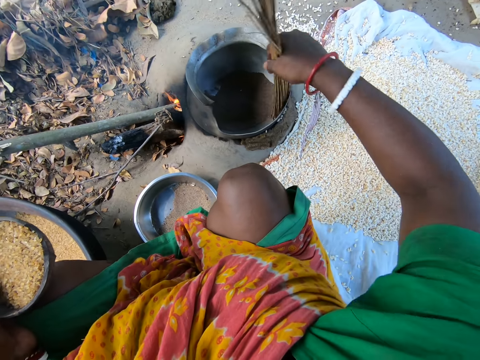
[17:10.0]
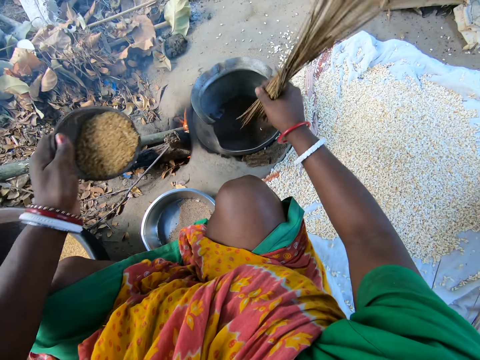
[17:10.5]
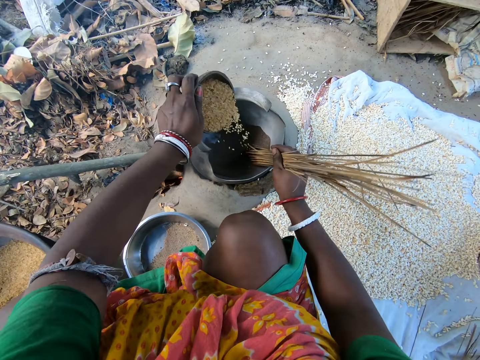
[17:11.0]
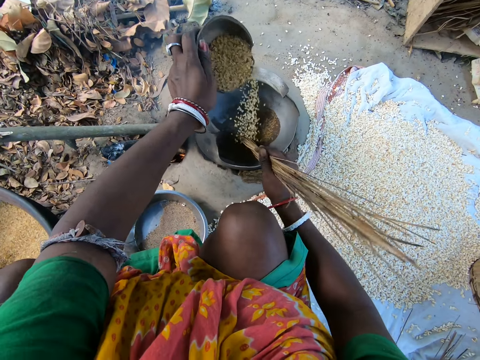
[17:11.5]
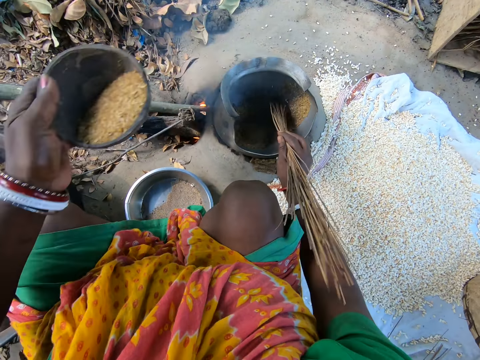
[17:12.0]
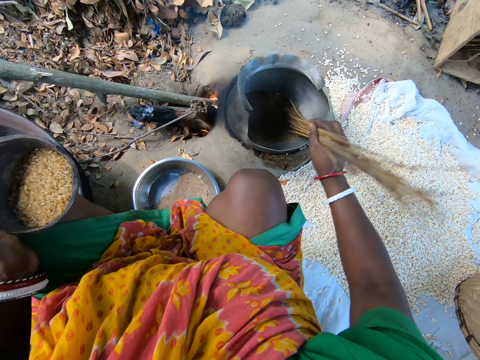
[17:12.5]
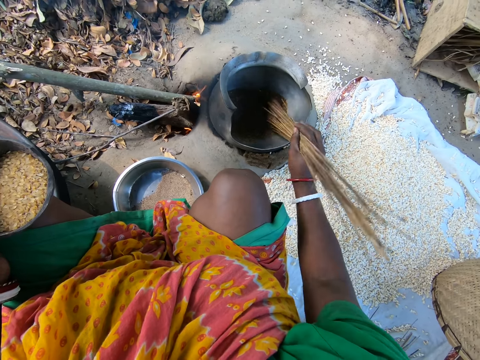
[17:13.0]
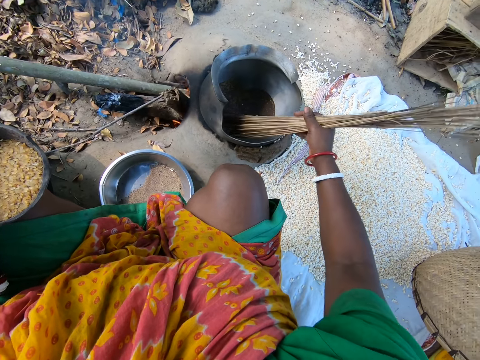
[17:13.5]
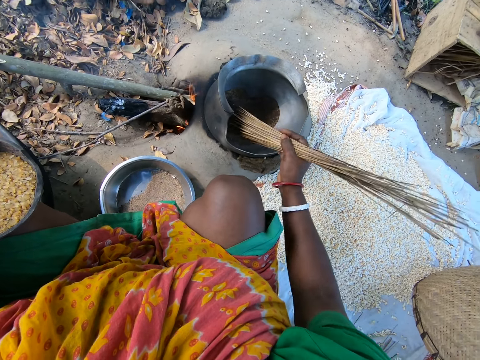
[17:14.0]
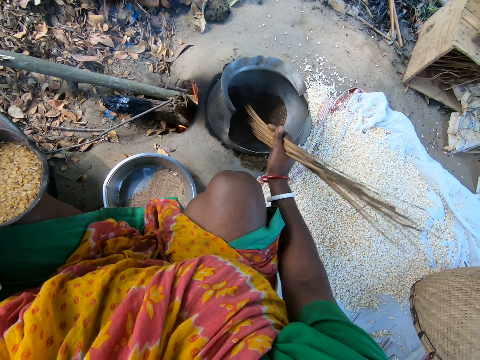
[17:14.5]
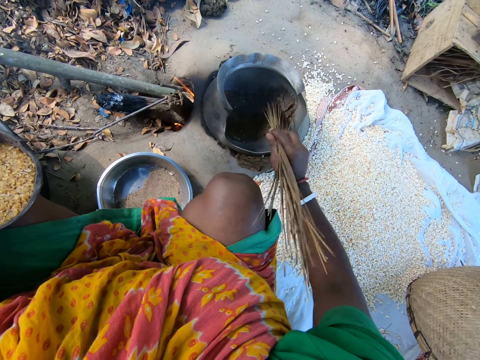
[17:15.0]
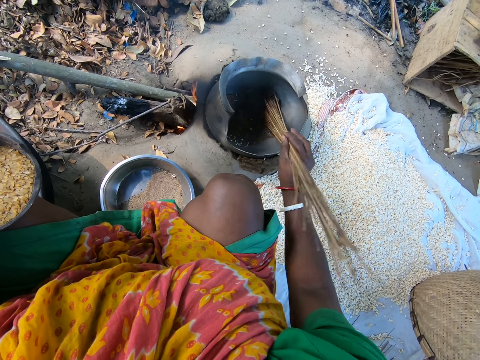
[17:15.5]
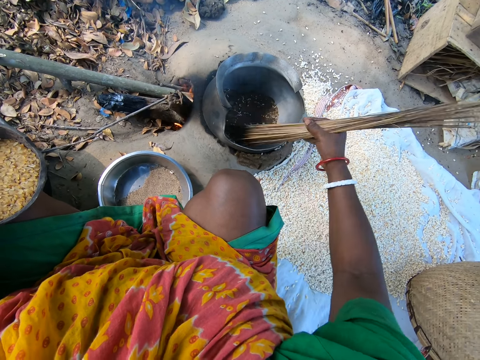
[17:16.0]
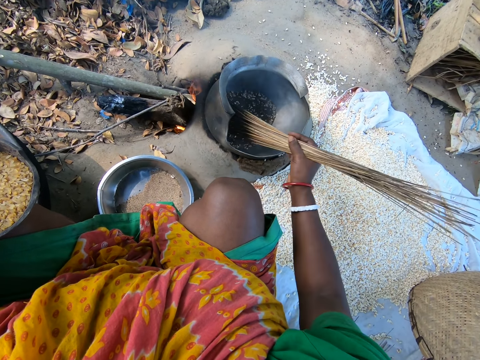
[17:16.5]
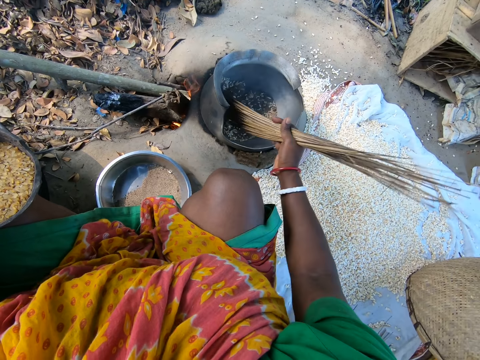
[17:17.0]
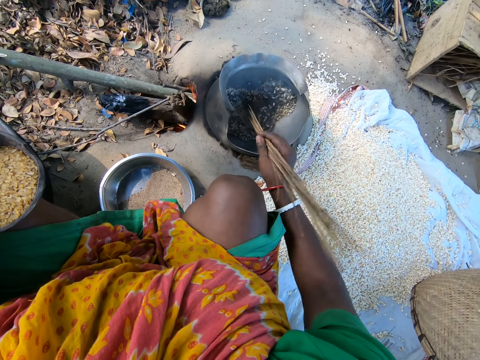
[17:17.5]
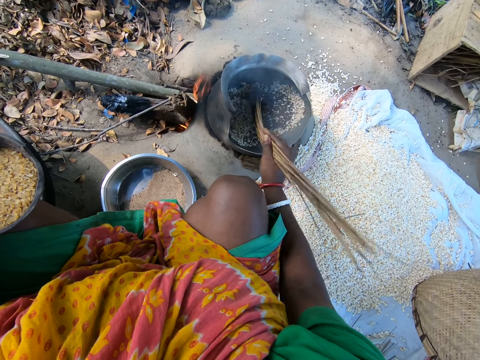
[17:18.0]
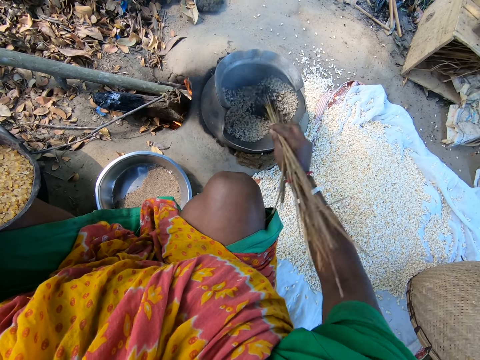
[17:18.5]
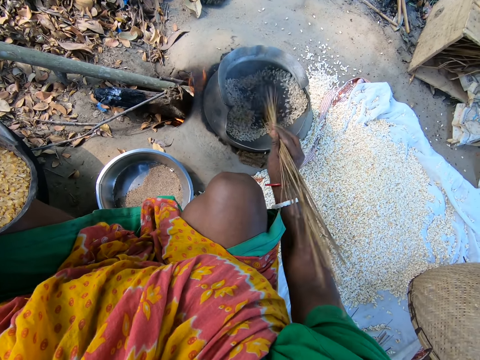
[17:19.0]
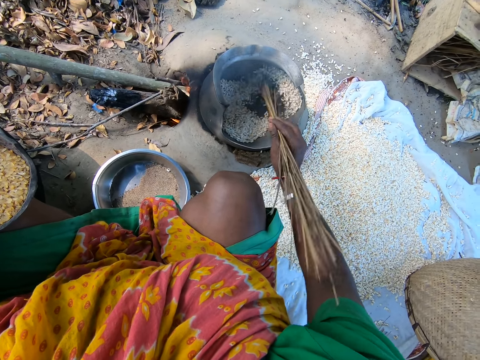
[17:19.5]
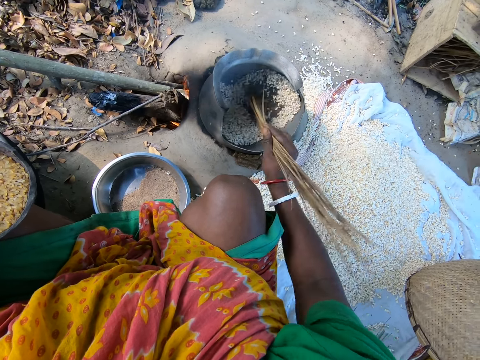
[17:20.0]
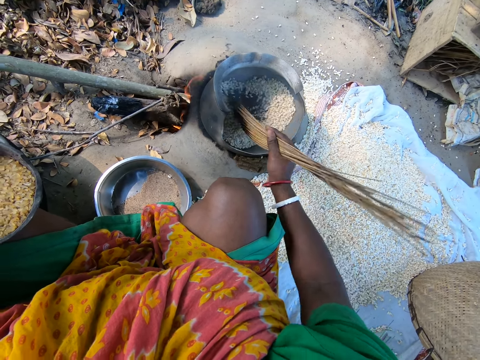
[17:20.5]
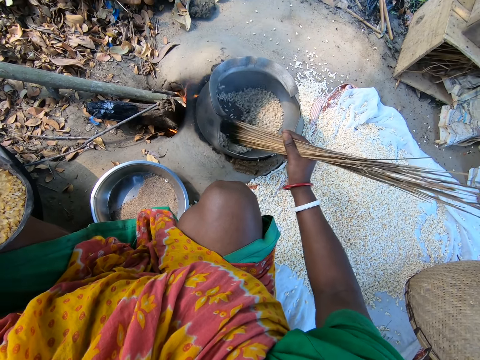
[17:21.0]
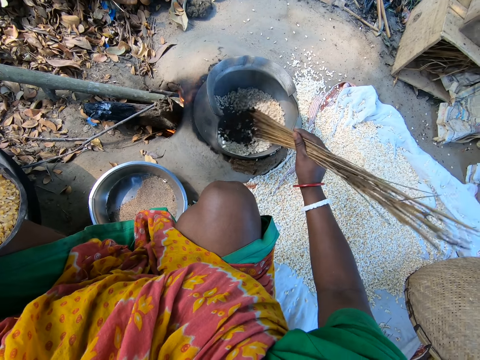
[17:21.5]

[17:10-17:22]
The camera wearer pours the grains in the pot. They stir the grains with the sticks.

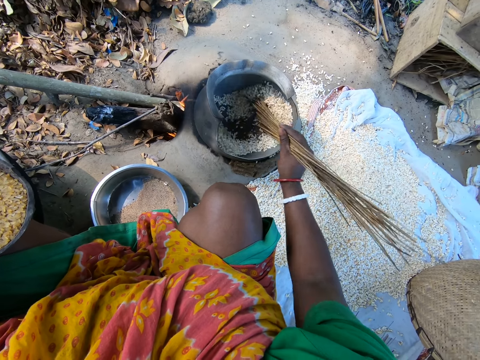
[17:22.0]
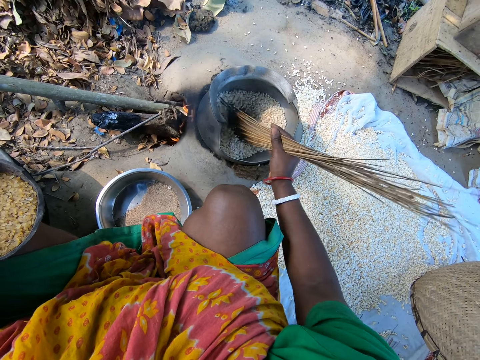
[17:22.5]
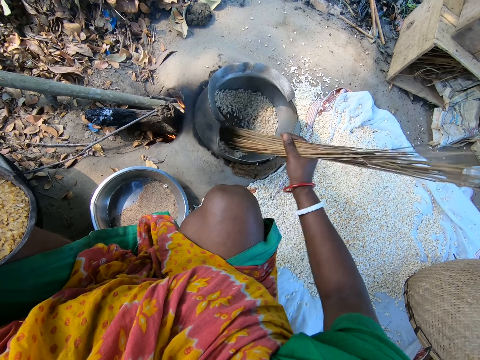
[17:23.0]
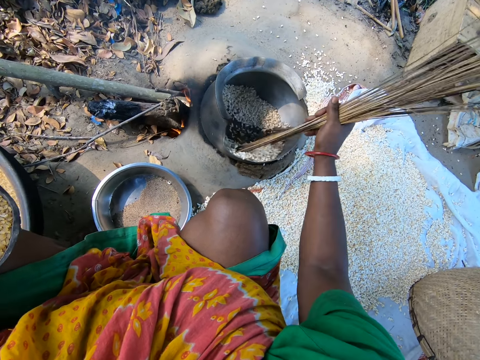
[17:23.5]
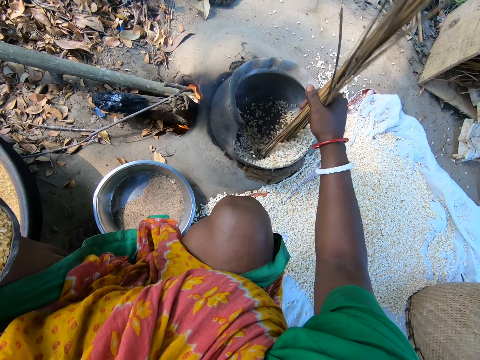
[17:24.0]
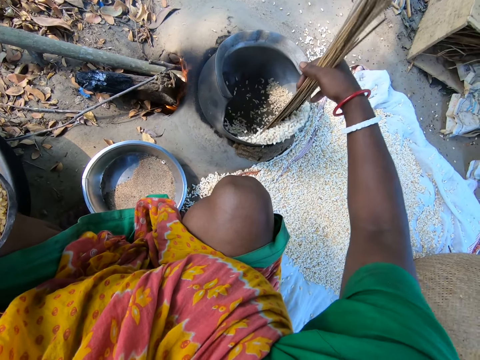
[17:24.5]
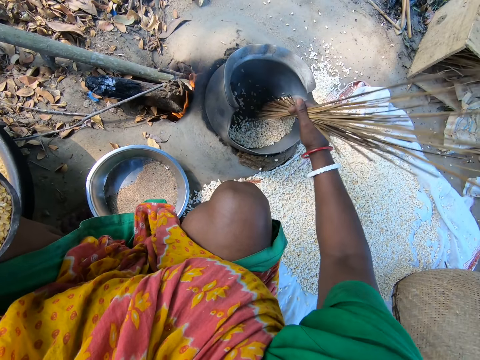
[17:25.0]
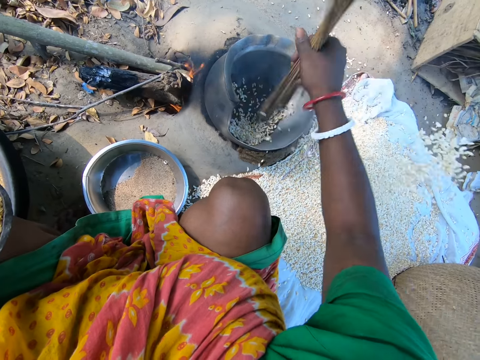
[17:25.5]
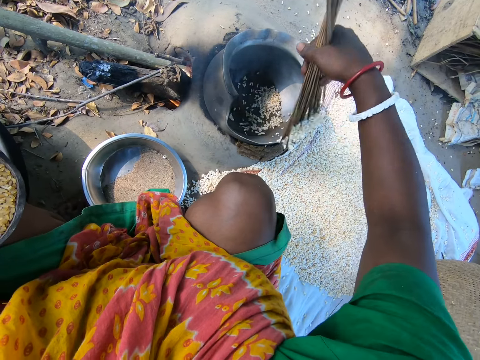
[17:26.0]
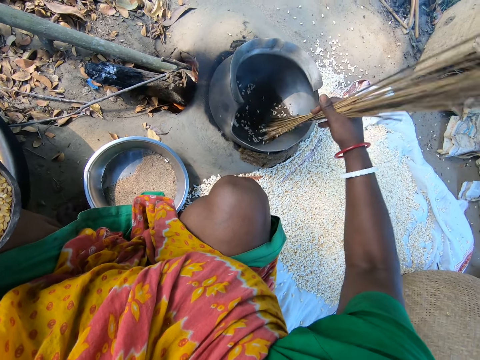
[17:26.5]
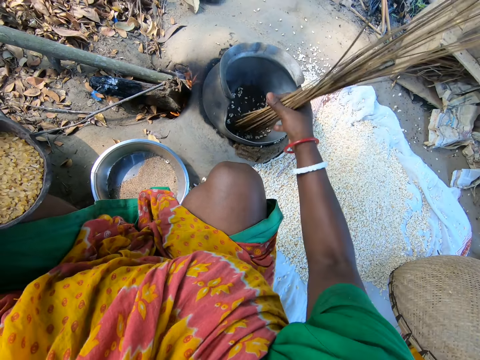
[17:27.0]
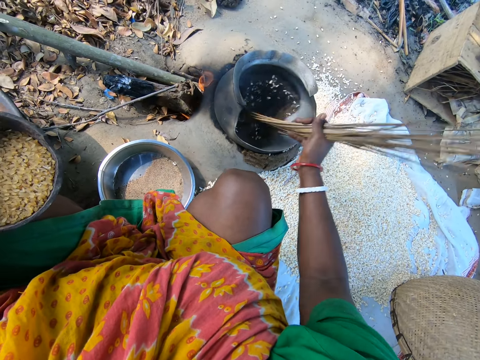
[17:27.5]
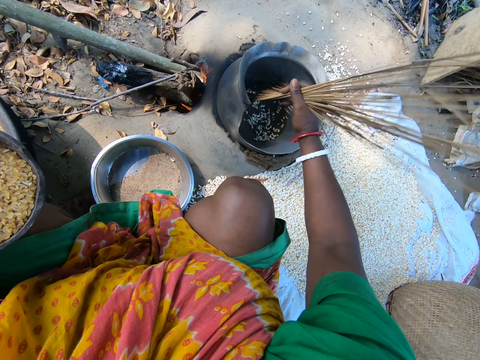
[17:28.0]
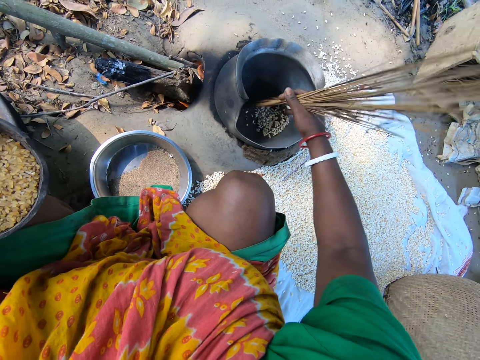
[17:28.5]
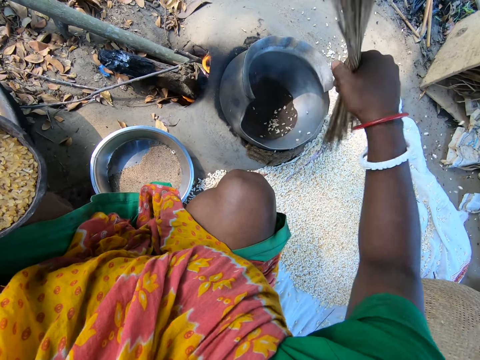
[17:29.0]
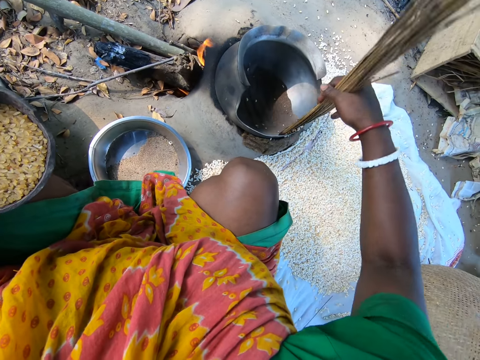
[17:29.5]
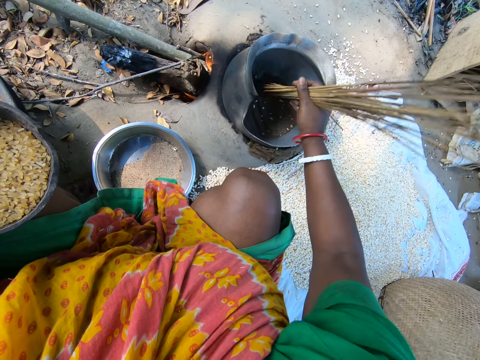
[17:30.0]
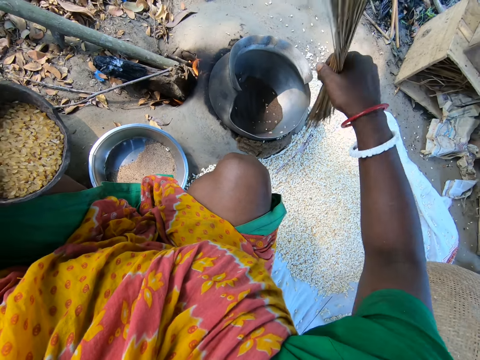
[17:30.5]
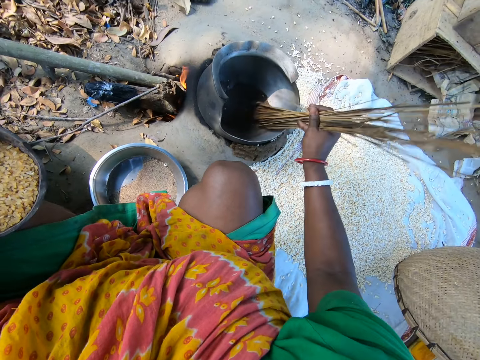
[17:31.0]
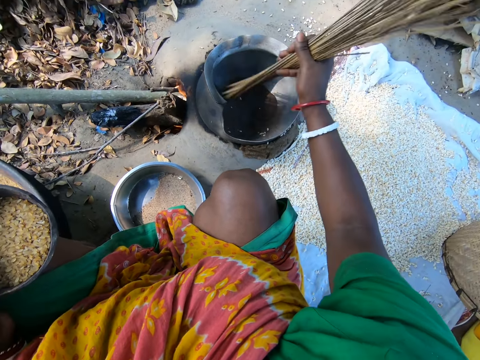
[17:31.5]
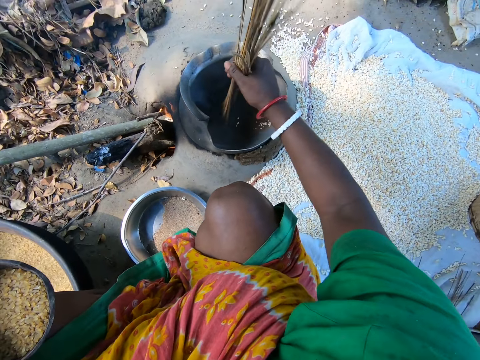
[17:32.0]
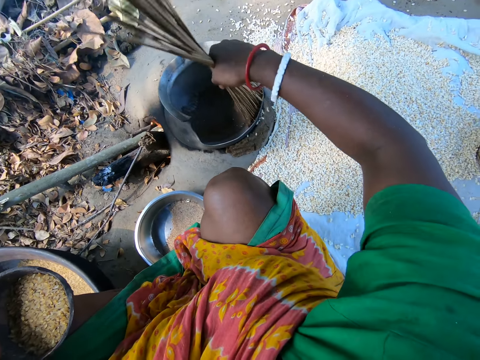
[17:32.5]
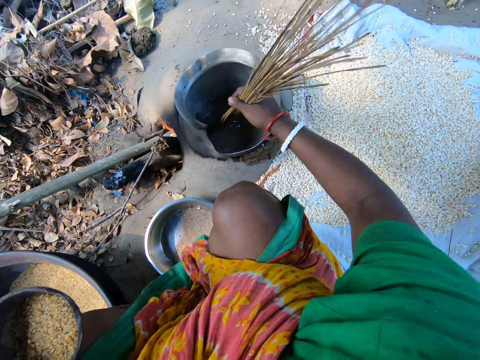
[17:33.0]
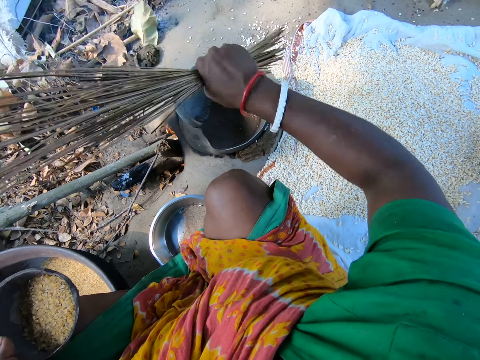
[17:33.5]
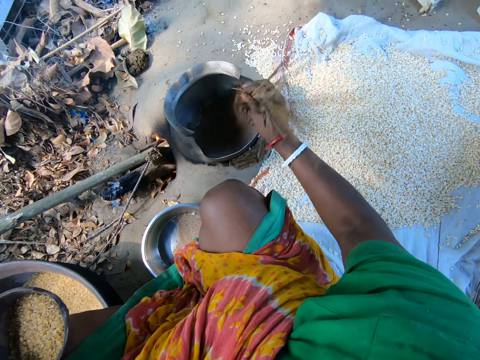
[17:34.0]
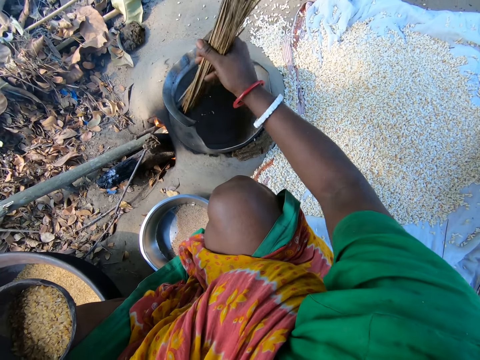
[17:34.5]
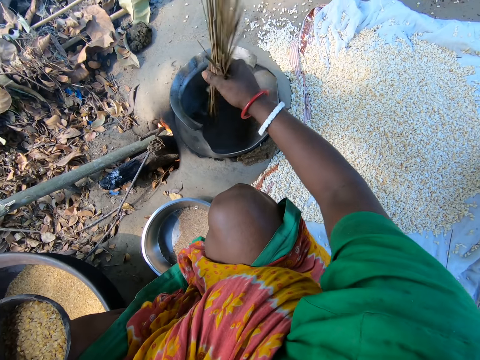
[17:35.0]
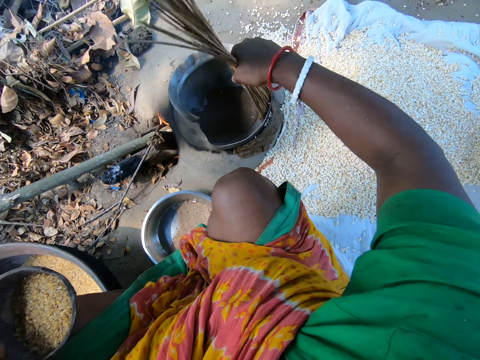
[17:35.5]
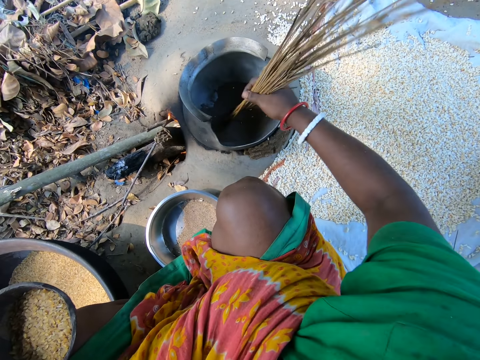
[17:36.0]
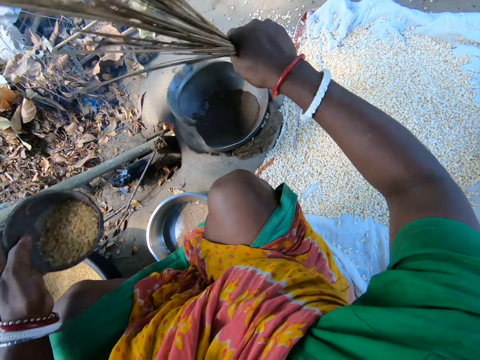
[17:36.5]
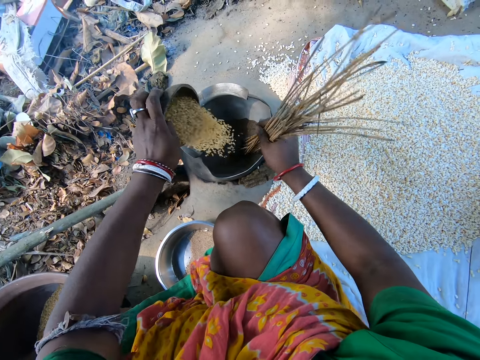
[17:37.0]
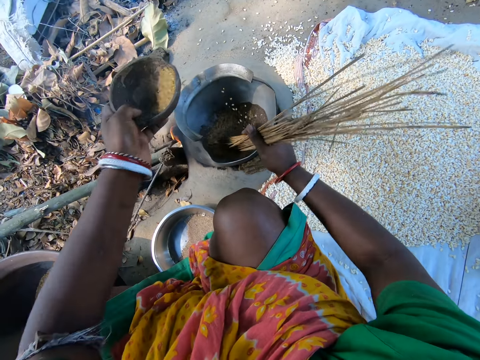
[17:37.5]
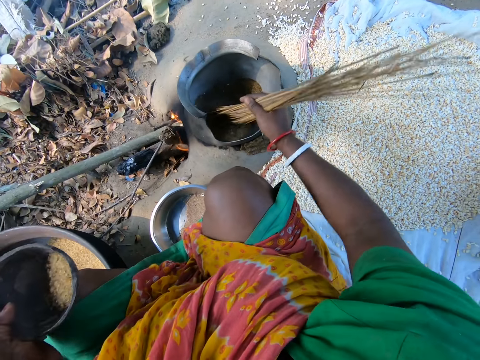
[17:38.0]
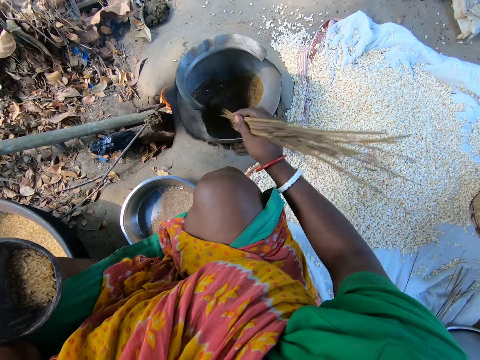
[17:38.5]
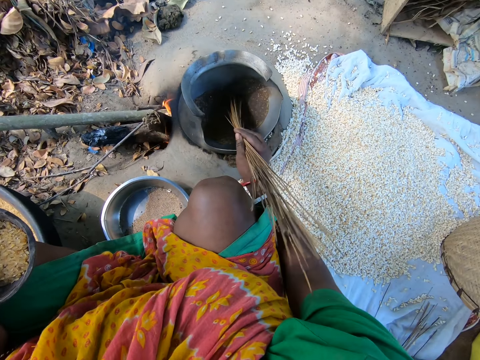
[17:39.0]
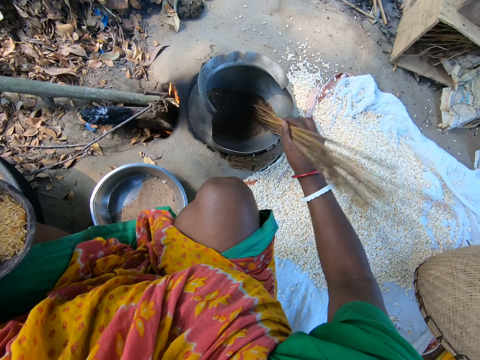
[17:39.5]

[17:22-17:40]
The camera wearer removes the grains from the pot. They pour the grains on the sack on the ground with the sticks. They mix up the grains in the pot with the sticks. They pour the grains in the pot. They mix up the grains in the pot with the sticks.
